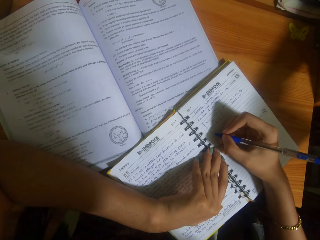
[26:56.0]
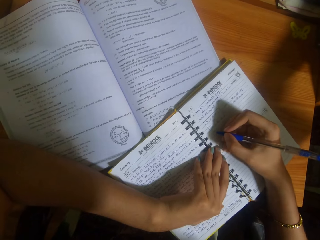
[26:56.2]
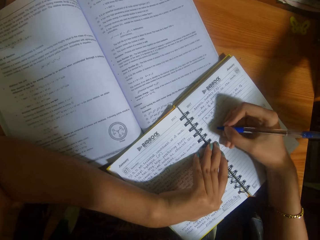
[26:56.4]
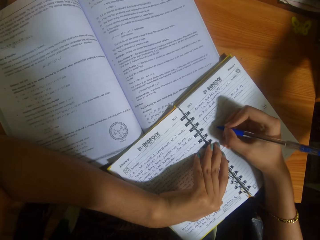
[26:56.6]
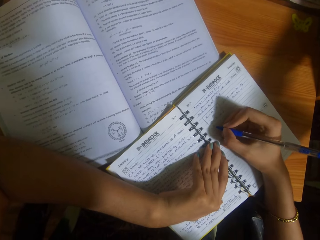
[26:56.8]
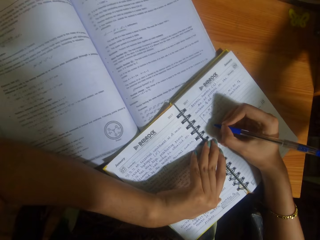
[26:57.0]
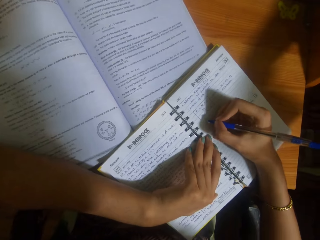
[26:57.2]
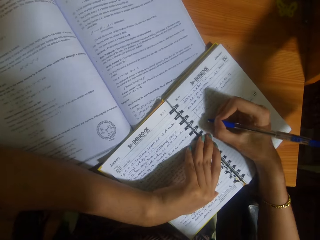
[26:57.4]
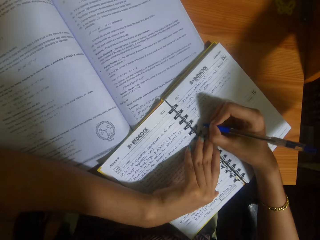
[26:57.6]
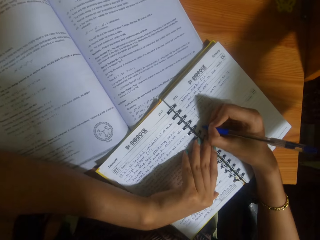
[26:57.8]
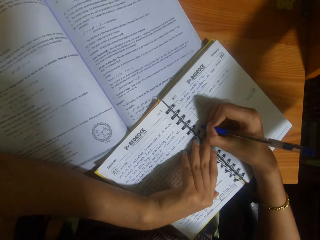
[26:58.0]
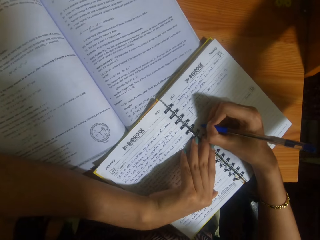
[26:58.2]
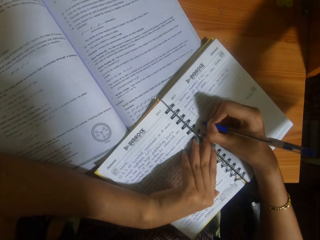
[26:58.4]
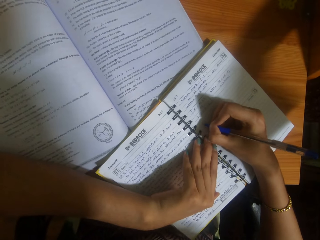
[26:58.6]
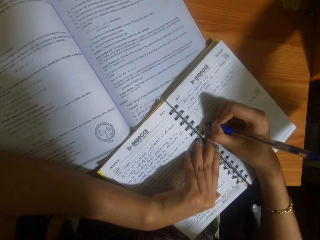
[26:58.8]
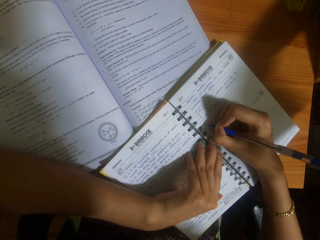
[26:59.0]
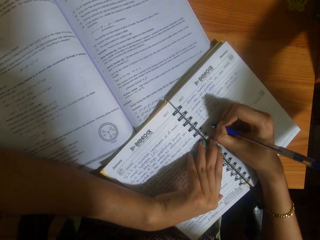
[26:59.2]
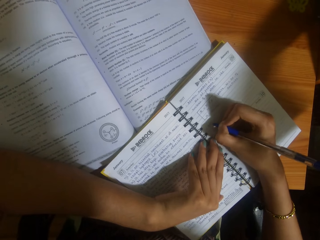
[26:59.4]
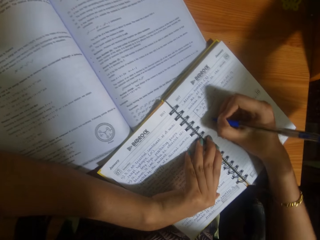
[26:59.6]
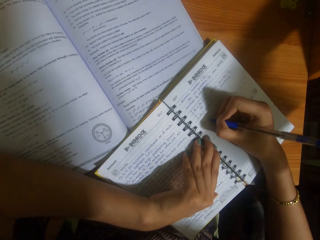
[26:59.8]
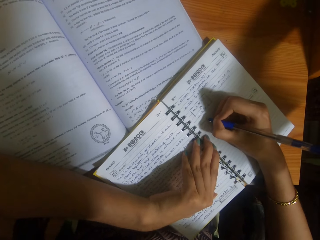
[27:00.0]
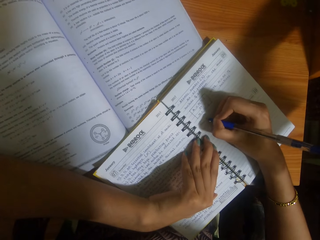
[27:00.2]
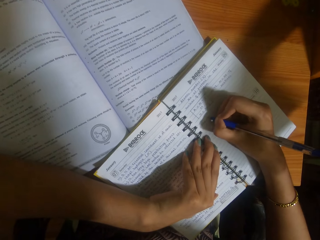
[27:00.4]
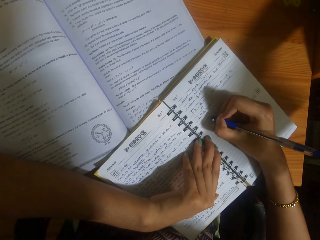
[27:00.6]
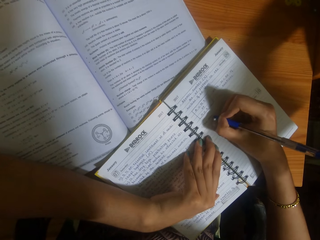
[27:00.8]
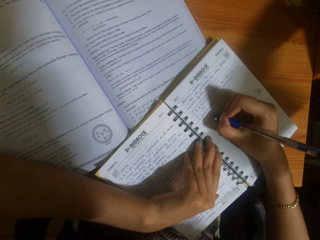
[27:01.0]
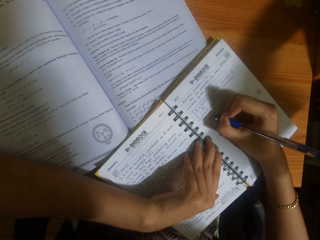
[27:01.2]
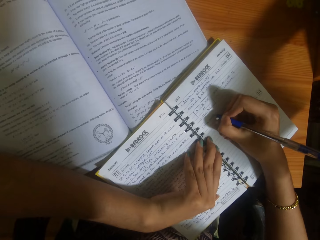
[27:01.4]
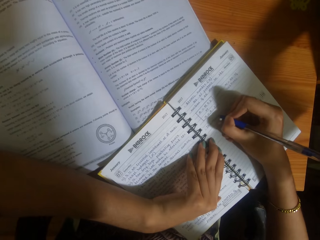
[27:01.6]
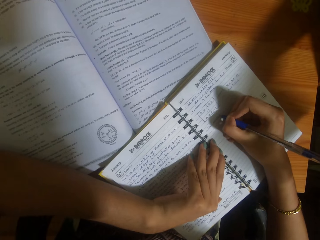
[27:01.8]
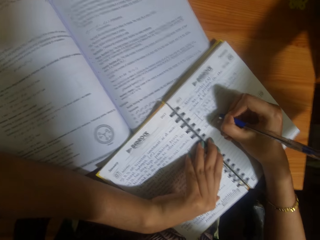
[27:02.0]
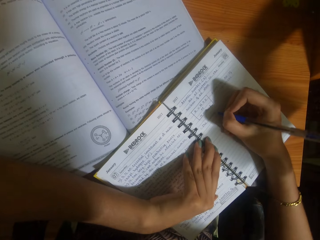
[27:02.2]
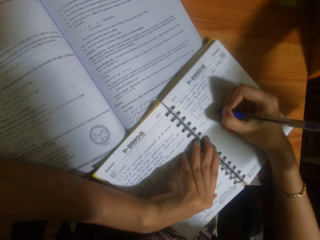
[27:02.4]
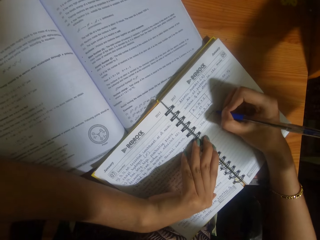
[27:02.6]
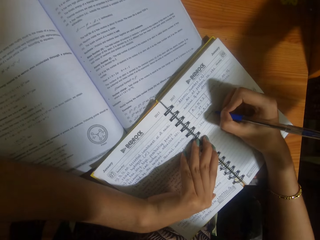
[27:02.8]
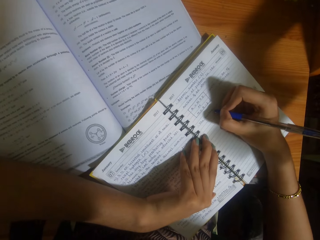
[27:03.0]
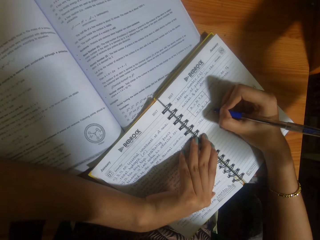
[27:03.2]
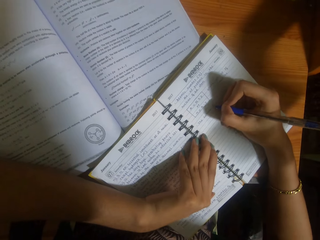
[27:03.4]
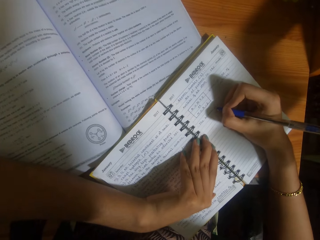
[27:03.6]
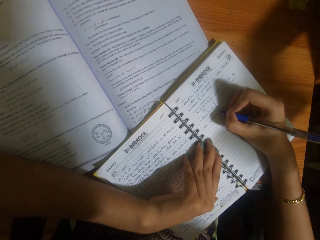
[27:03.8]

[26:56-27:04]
The camera wearer writes on the book.

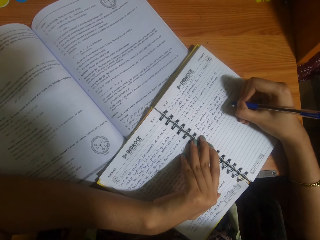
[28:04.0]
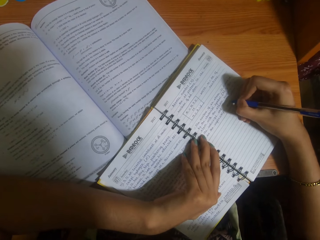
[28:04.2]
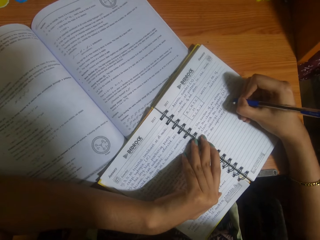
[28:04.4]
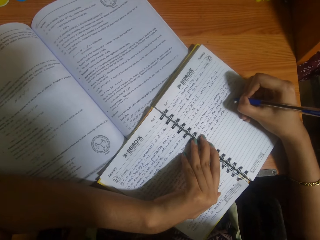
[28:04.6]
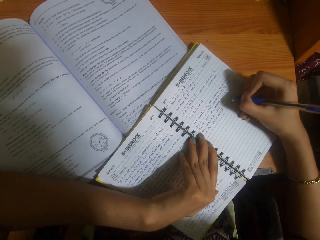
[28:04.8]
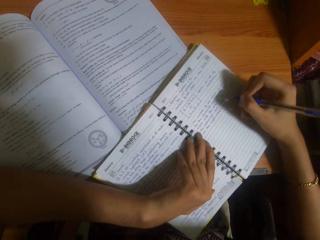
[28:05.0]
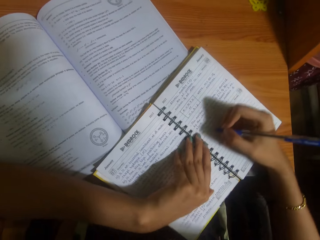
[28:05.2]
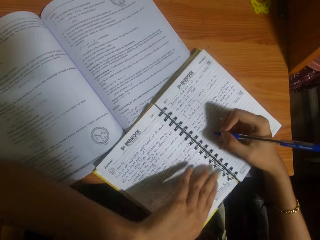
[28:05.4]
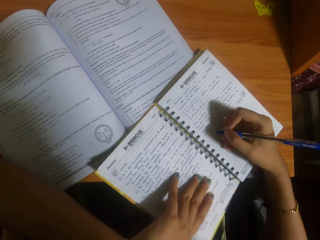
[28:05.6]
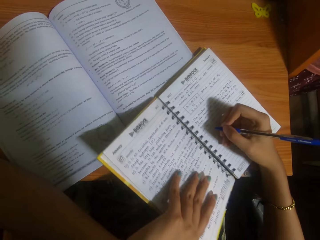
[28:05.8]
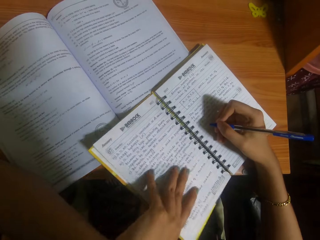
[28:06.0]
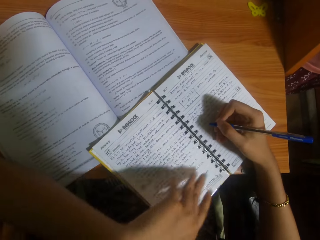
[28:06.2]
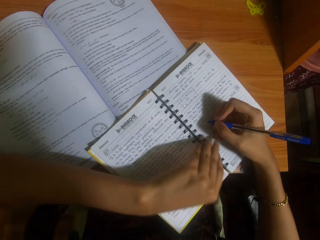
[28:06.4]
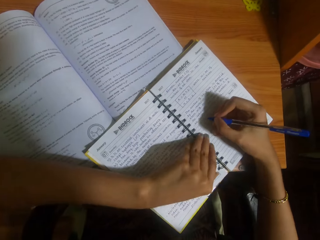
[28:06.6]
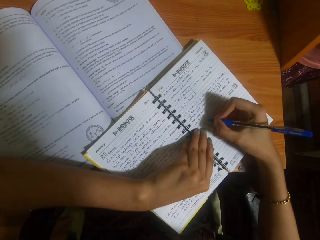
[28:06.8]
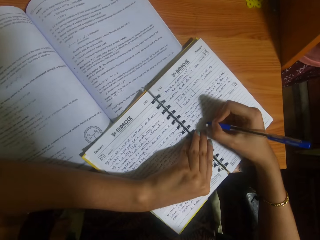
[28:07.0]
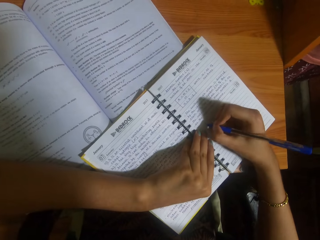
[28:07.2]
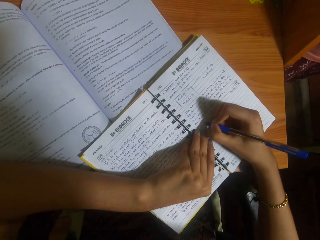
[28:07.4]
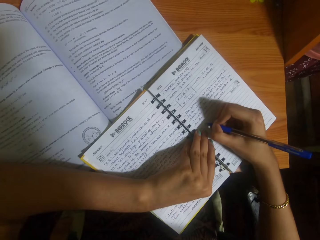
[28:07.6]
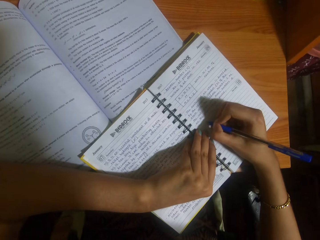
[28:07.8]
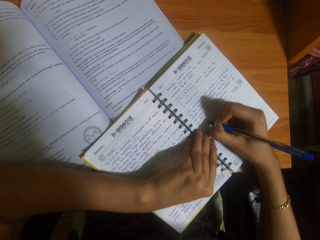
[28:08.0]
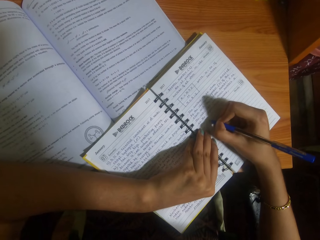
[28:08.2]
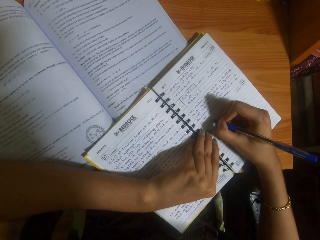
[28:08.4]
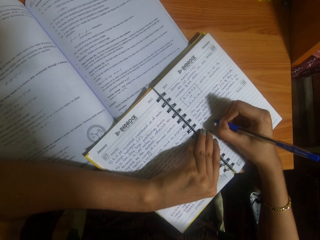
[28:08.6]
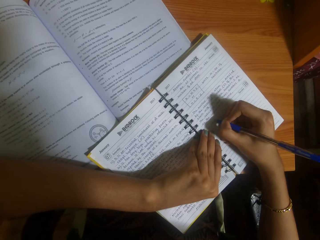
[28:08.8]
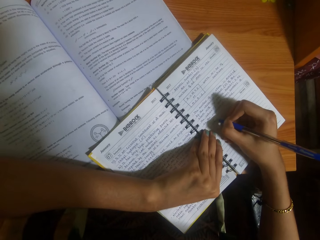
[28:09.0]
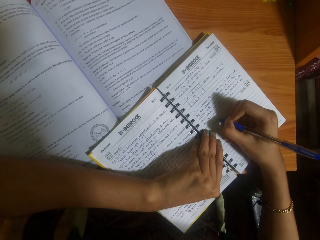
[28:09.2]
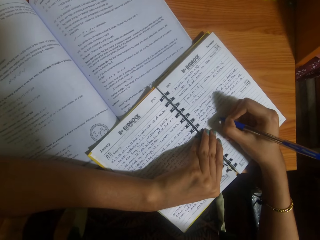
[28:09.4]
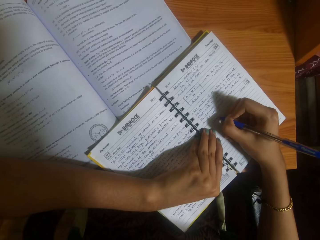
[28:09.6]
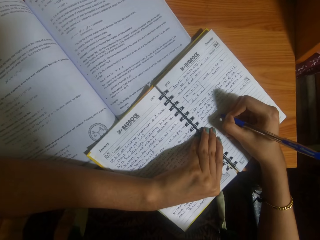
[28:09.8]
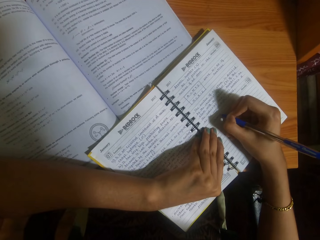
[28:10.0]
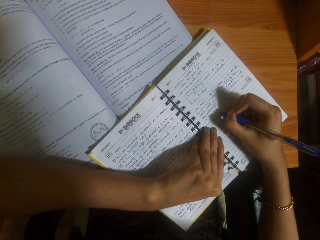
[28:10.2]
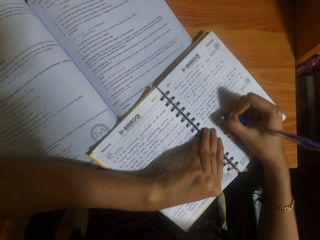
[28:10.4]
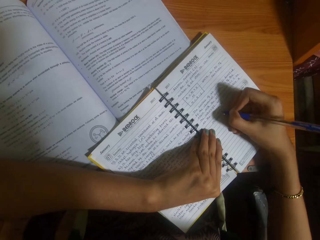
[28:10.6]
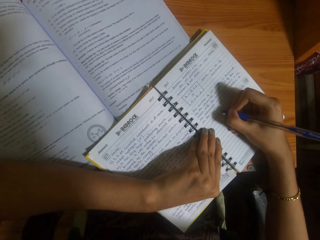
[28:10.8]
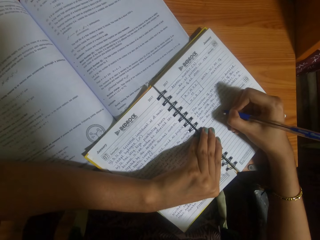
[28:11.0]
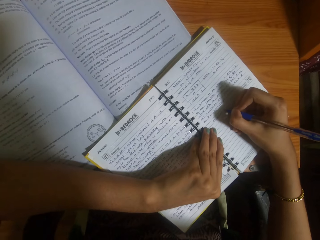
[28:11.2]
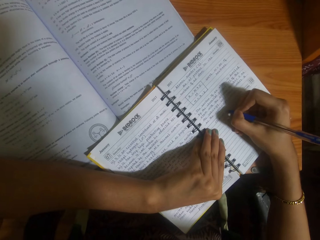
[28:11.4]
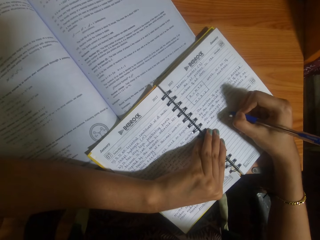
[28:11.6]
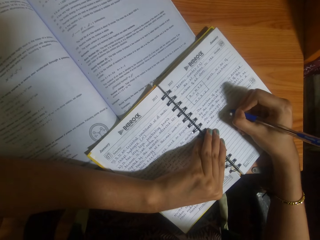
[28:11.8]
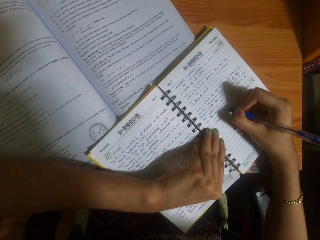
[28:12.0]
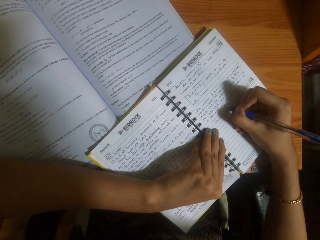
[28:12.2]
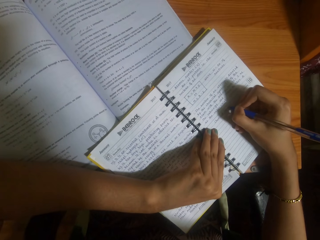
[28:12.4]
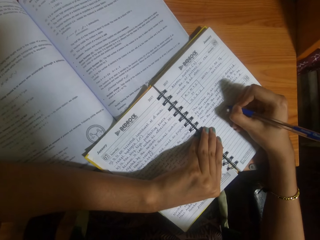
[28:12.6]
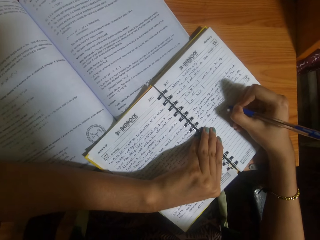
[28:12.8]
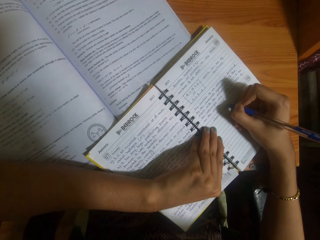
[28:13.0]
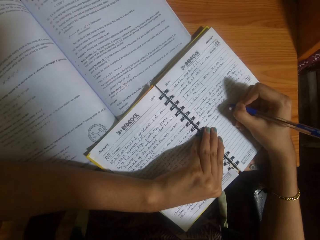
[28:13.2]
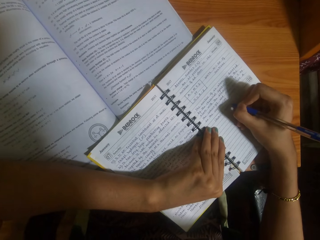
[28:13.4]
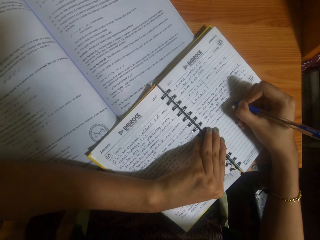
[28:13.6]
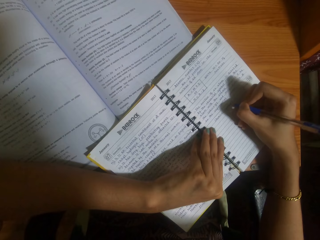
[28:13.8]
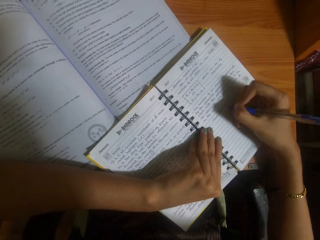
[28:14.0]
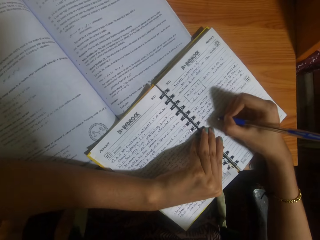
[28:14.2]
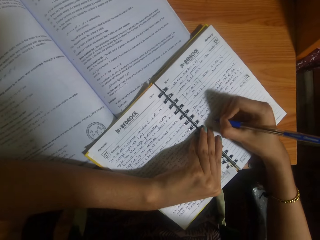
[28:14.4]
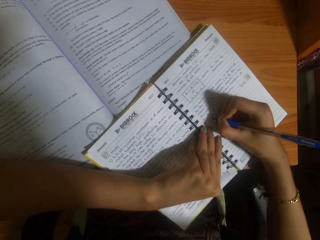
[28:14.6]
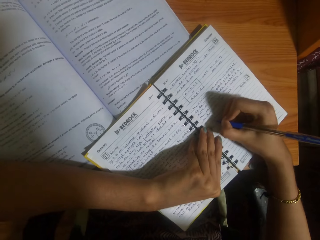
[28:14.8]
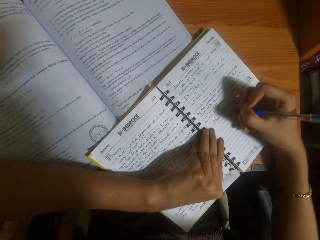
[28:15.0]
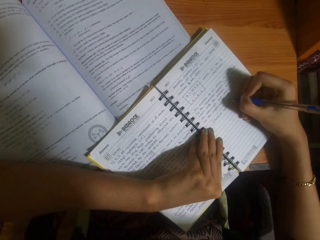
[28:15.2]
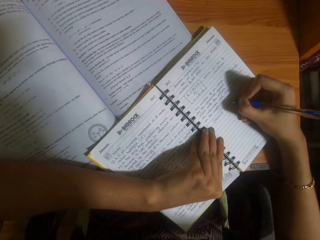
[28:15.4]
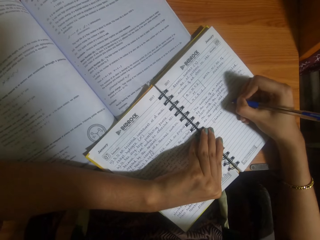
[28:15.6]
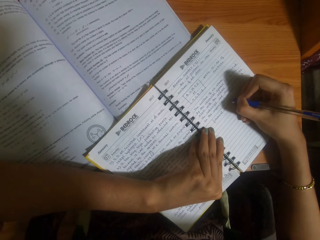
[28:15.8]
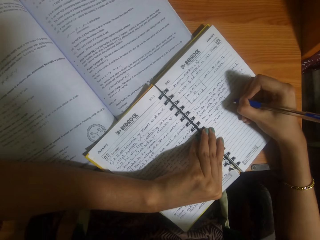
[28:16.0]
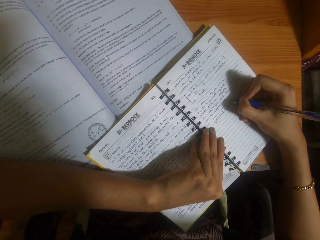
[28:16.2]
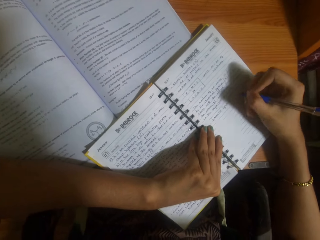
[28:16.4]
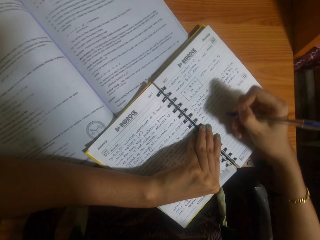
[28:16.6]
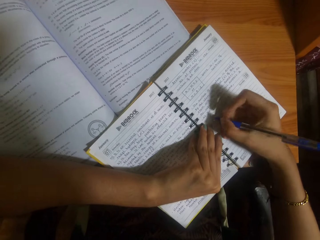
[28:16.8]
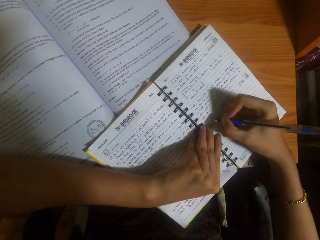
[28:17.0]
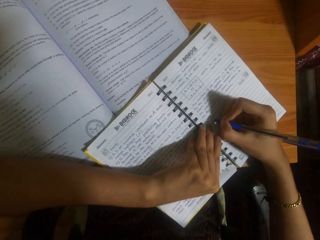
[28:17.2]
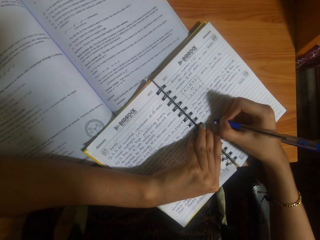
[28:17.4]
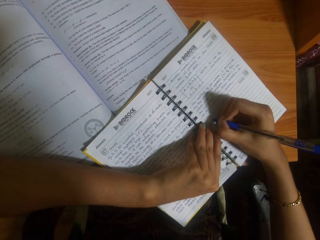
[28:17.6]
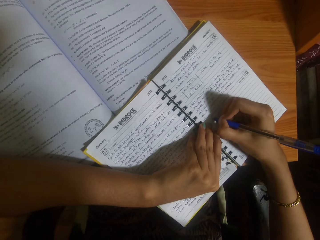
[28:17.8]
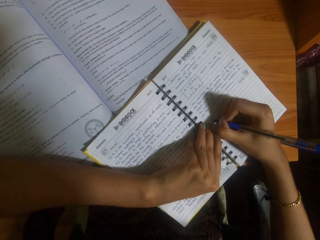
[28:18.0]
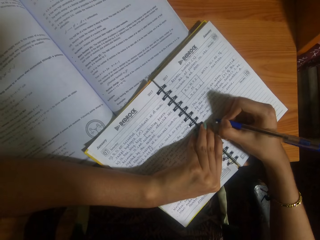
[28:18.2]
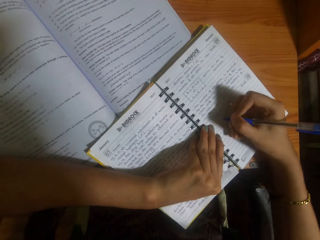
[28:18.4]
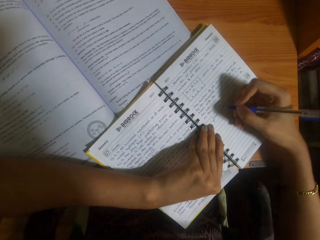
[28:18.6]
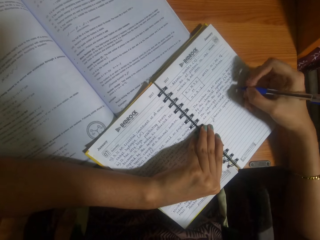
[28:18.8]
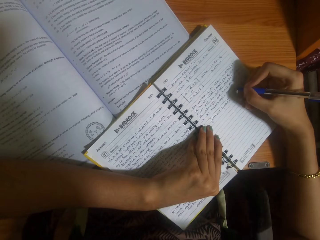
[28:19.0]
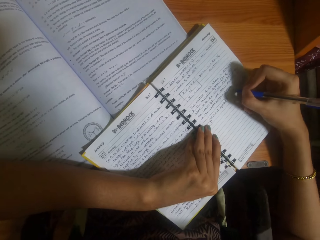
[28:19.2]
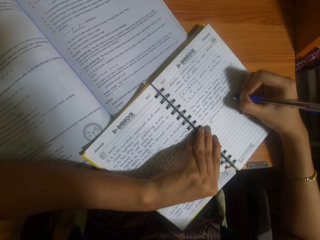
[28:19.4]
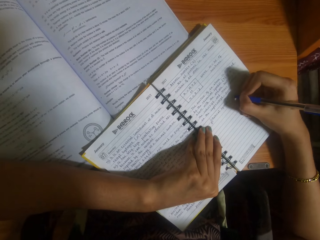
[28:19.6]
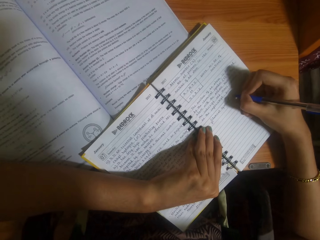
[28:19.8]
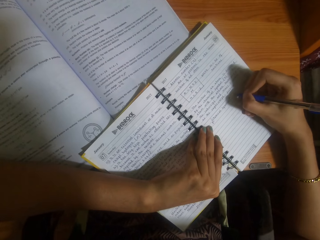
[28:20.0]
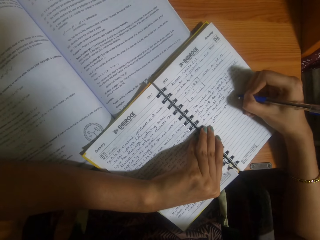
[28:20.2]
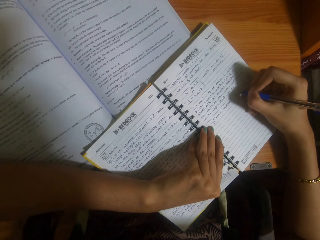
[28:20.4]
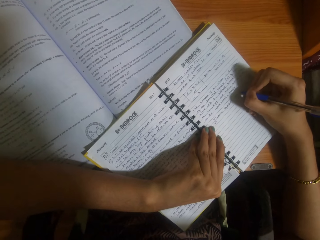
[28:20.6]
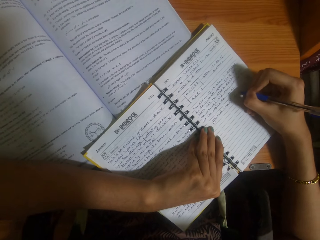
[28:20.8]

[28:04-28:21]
The camera wearer moves the book and writes on the book with a pen.
